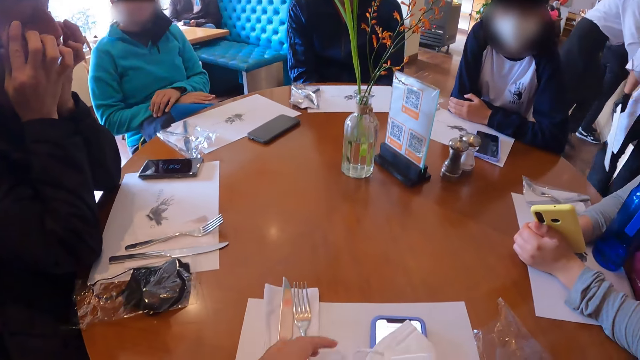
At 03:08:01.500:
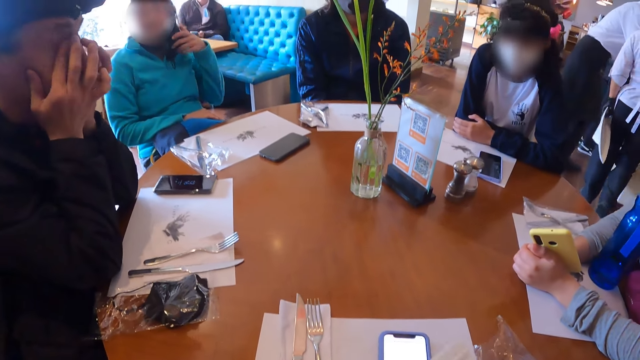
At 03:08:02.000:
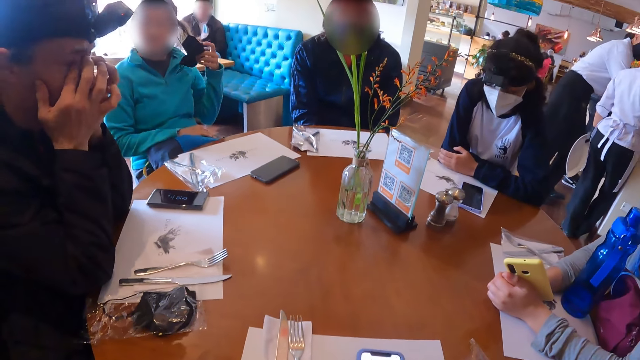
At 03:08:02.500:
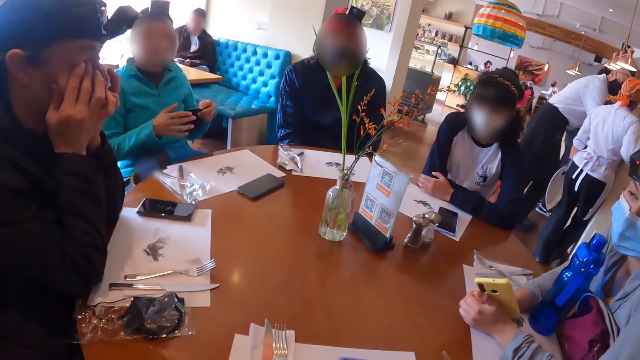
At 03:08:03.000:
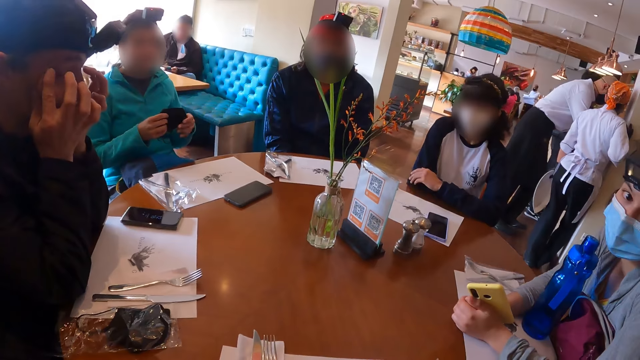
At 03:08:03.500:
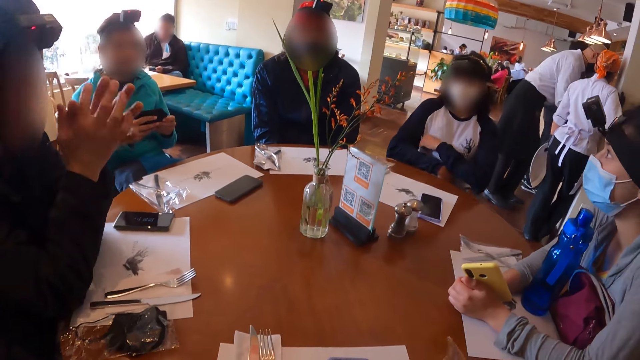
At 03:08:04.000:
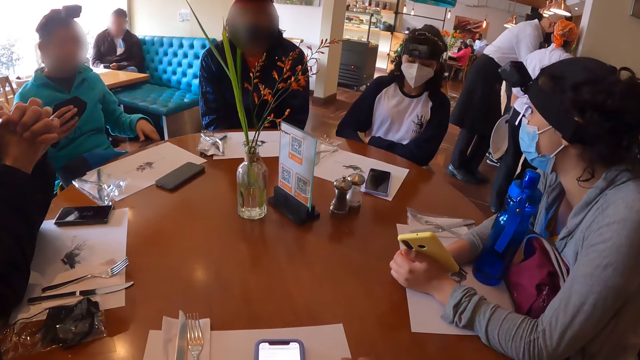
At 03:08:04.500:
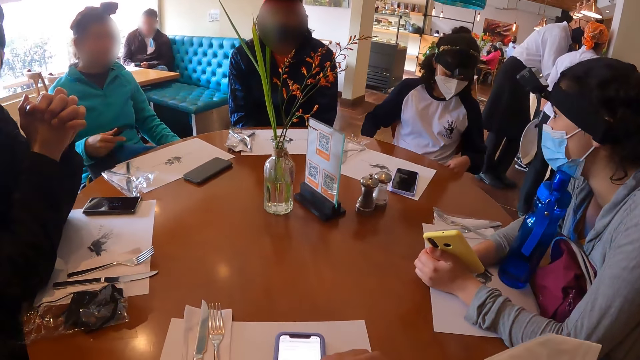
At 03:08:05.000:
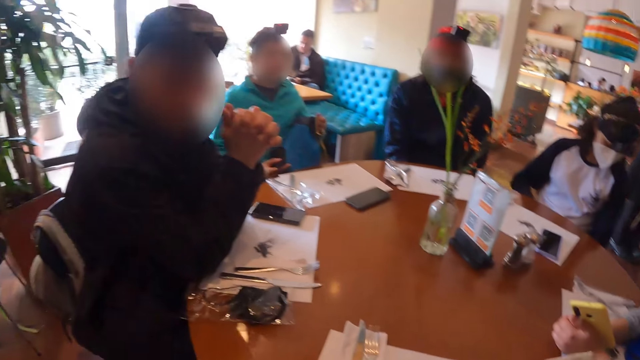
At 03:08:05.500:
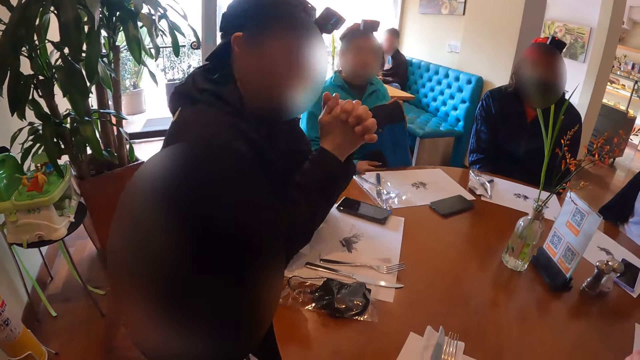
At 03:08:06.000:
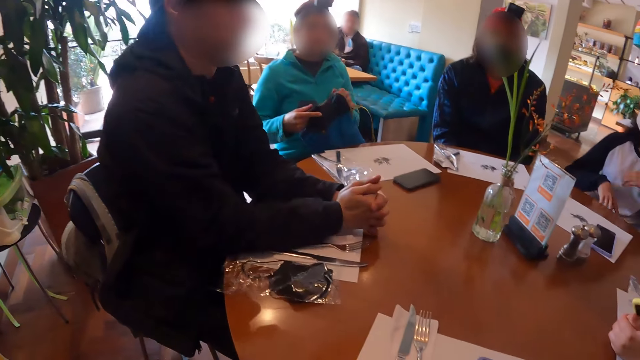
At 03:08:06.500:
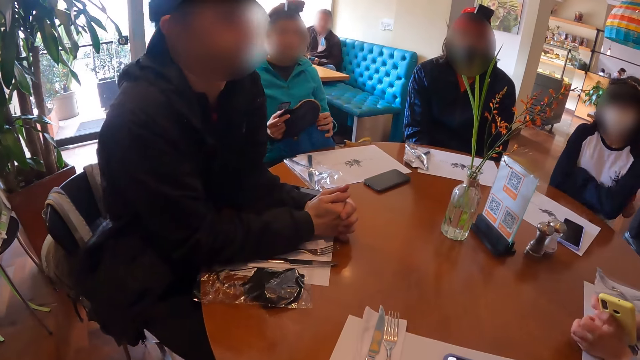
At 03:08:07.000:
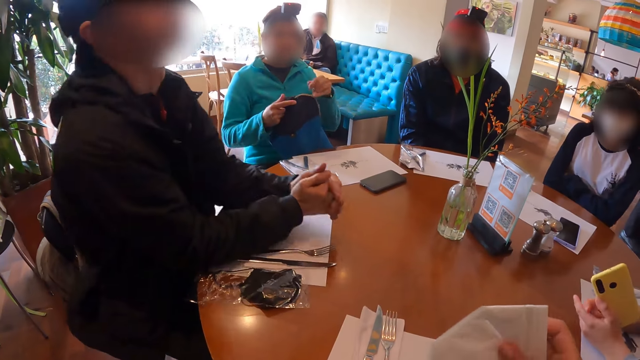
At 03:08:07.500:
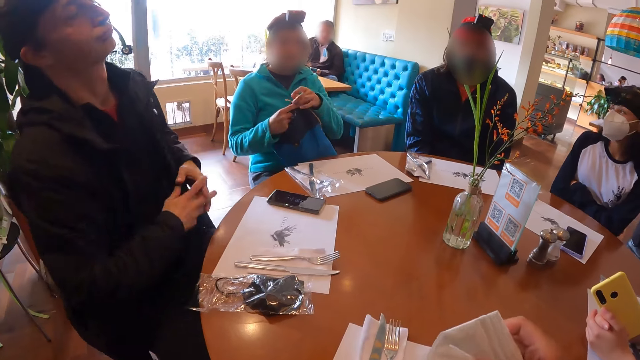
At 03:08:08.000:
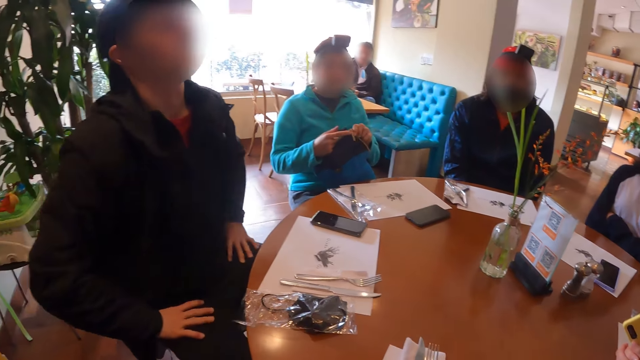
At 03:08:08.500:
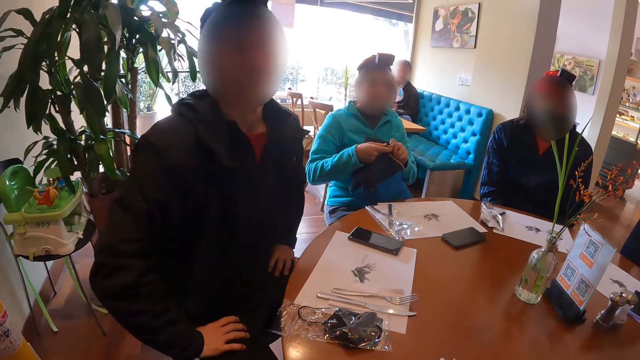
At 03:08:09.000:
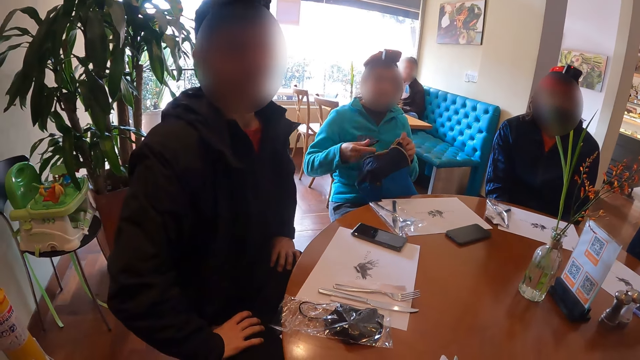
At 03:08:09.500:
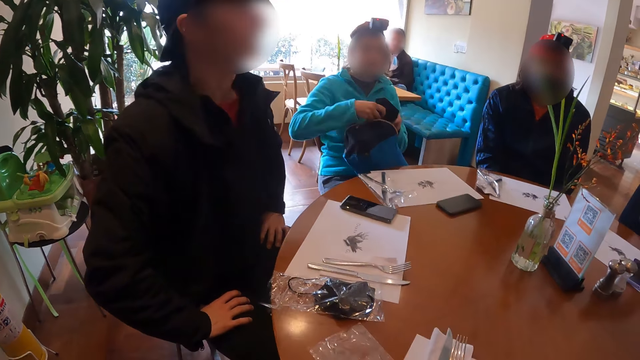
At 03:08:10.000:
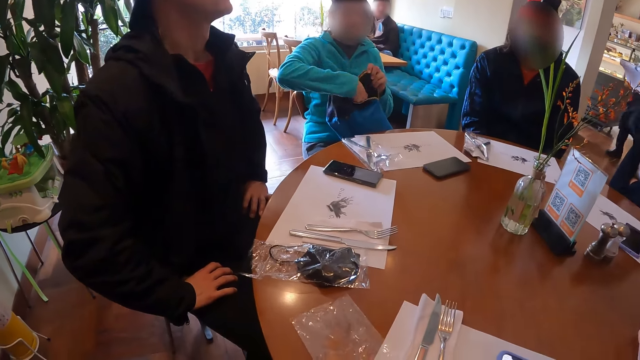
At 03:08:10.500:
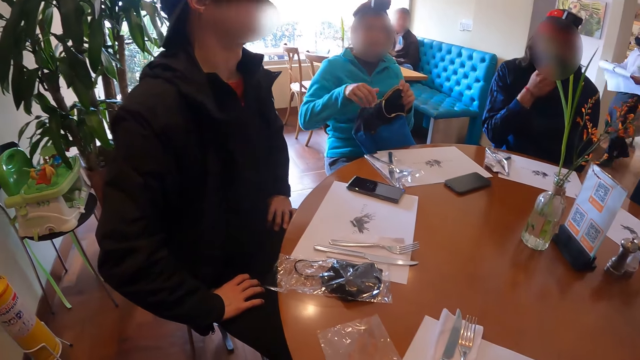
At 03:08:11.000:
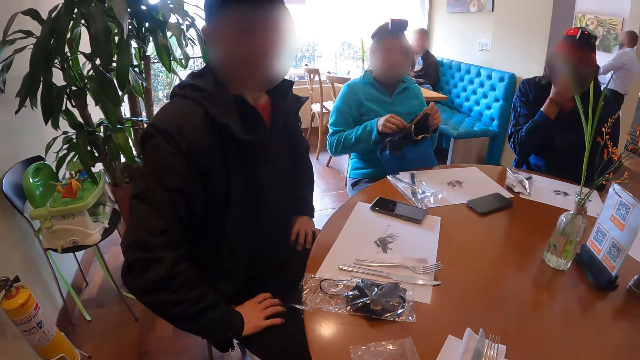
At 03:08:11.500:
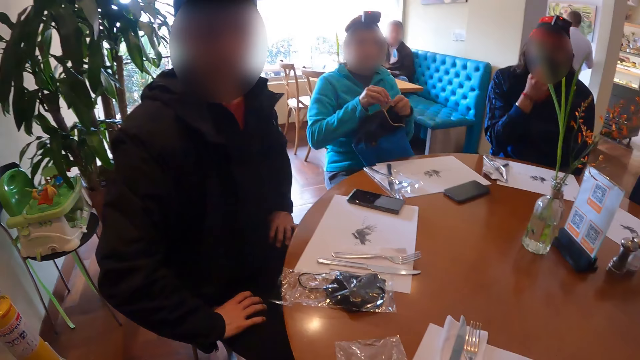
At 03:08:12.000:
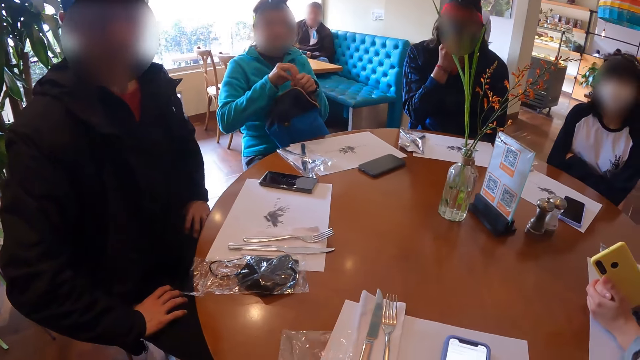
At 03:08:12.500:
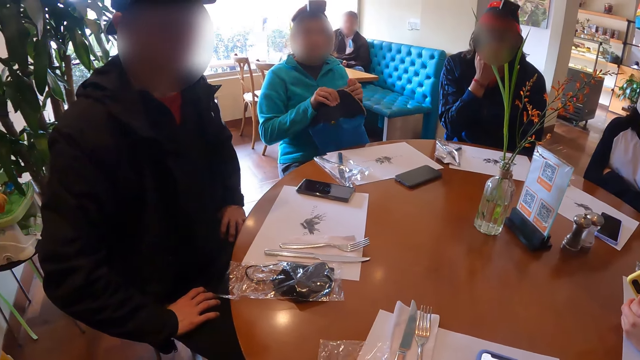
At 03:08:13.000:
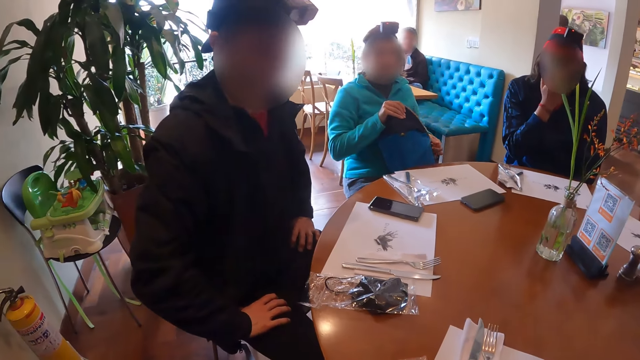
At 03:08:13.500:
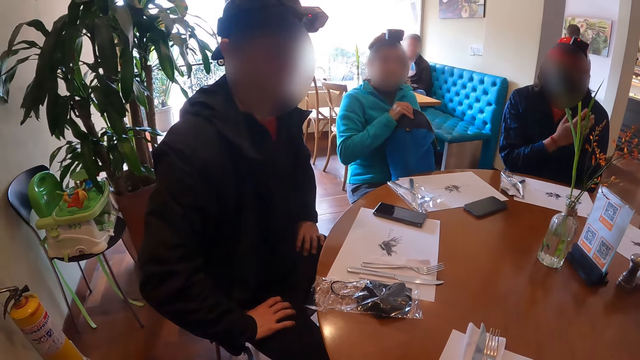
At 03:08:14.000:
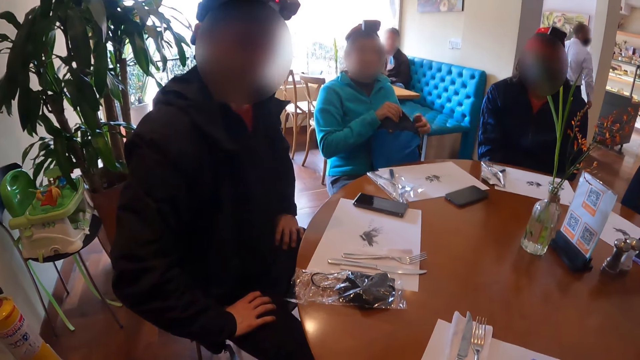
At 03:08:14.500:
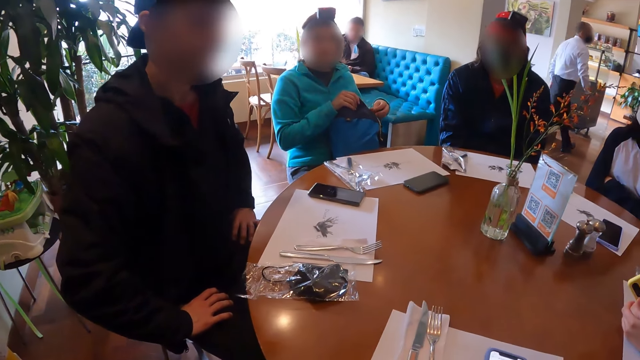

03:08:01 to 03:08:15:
The camera wearer places her hands on top of her bag. She picks up the napkin on the phone with her left hand. The woman removes the facemask on her face with her left hand. She picks up her bag. The man puts his hands on the table. The woman unzips the bag on her thigh with her left hand. The man places his right hand on his right thigh and places his left hand on his left thigh. He holds his hips with his hands. The woman unzips the bag on her thigh with her right hand. She puts the facemask in her right hand inside the bag on her thigh. The camera wearer adjusts the cutlery wrap on the table with her left hand. Another man adjusts a facemask on his face with his right hand. The woman zips the bag on her thigh with her left hand. The camera wearer moves the polythene paper along the table.

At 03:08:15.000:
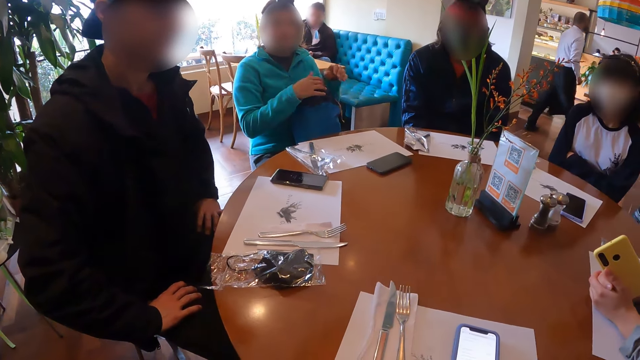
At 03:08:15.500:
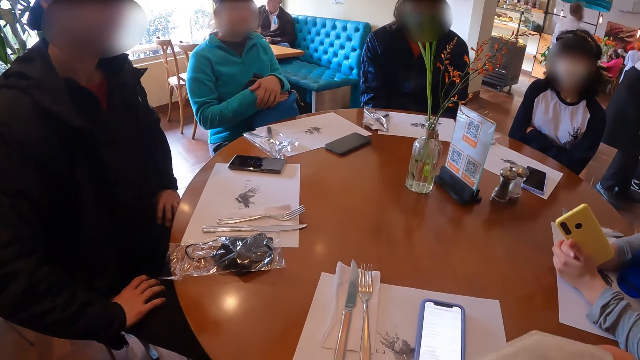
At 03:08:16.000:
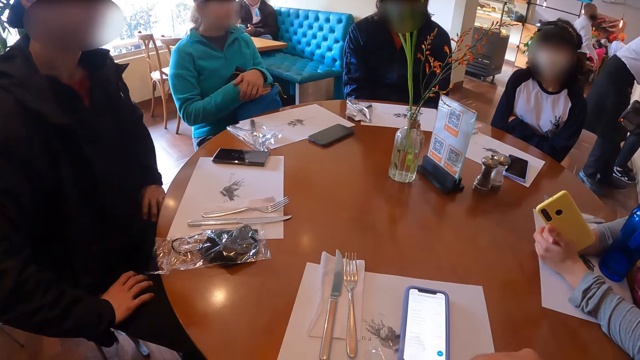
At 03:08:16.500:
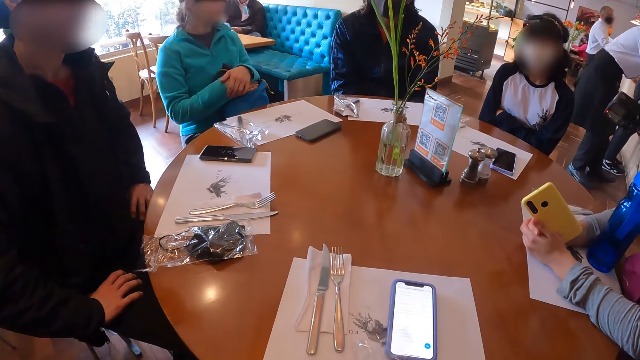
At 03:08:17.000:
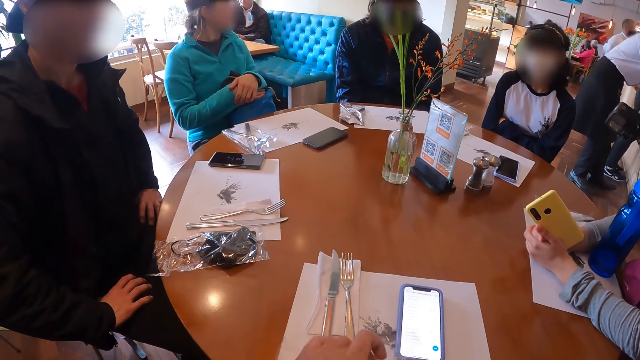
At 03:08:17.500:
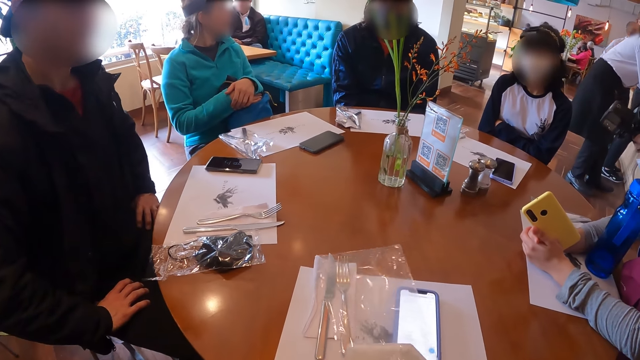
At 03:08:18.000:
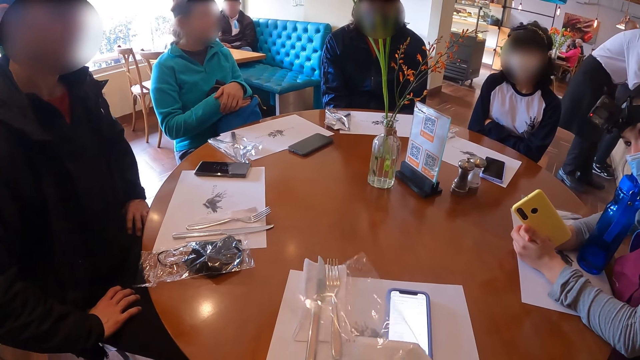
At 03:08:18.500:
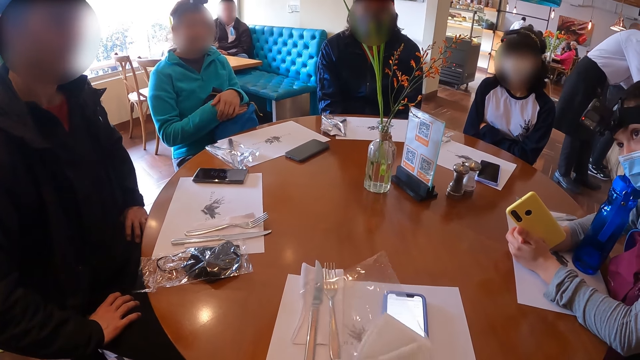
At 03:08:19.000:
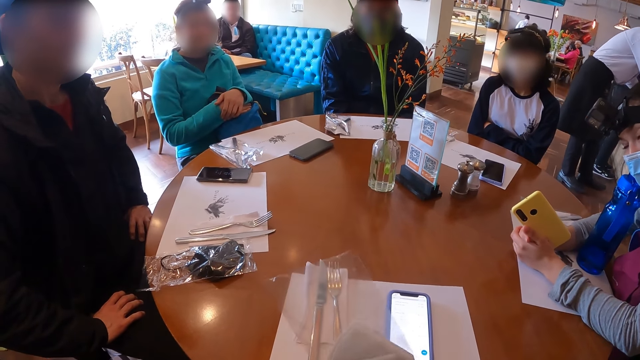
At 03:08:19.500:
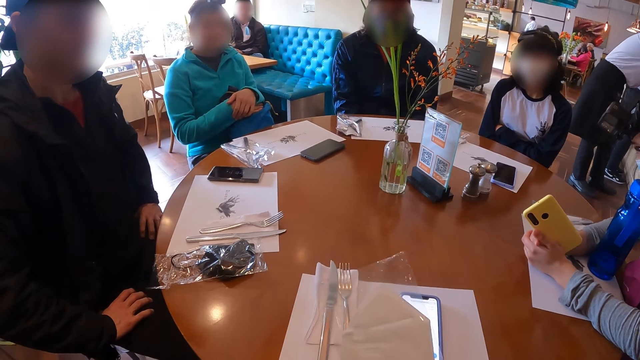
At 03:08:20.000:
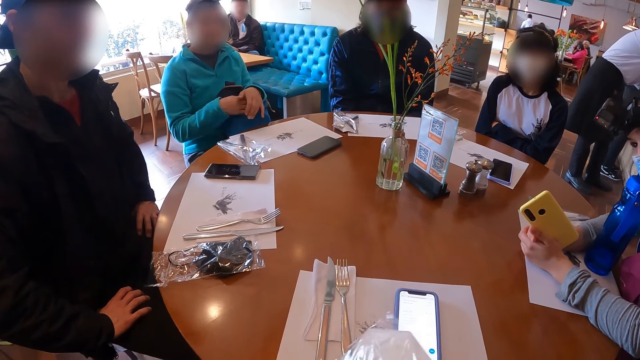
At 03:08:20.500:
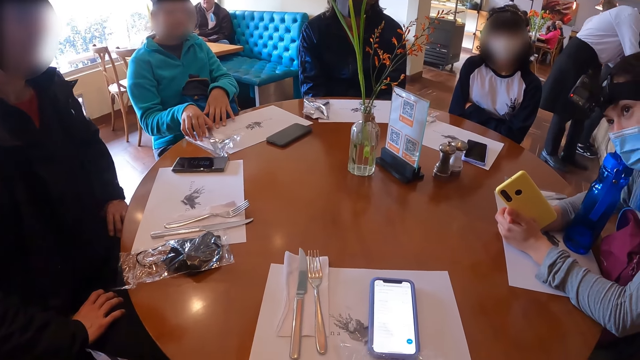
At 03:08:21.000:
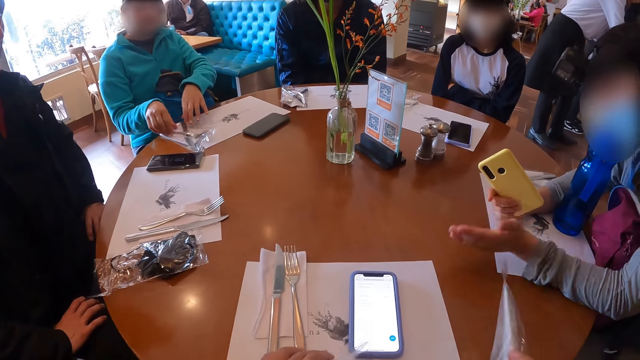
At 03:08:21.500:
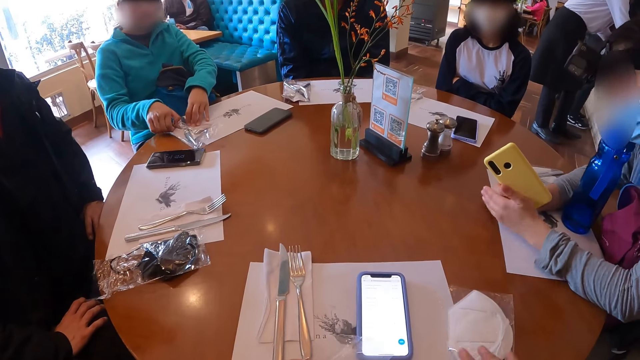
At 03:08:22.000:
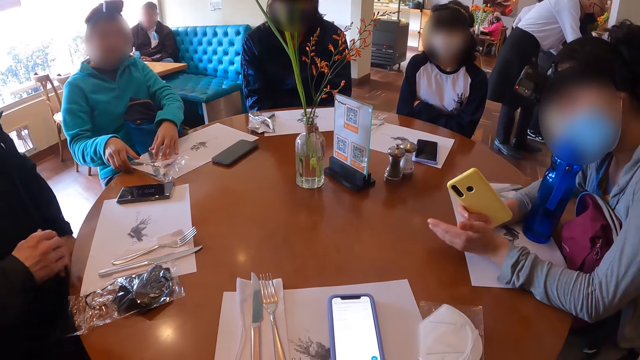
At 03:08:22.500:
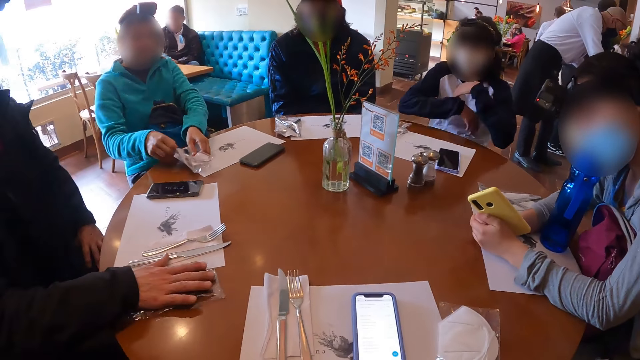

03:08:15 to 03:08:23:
The woman holds her bag with both hands. The camera wearer puts the napkin in her right hand into the cutlery wrap in her left hand. She lifts the polythene paper. The woman adjusts the cutlery pack on the table with her right hand. Another woman gesticulates with her left hand. The camera wearer places the napkin in the cutlery wrap on the table with her right hand. She puts the polythene paper on the table. The man moves the facemask in the plastic wrap on the table with his right hand. The first woman picks up the cutlery pack from the table with her hands.
